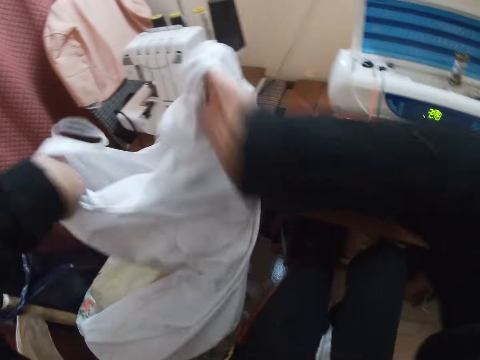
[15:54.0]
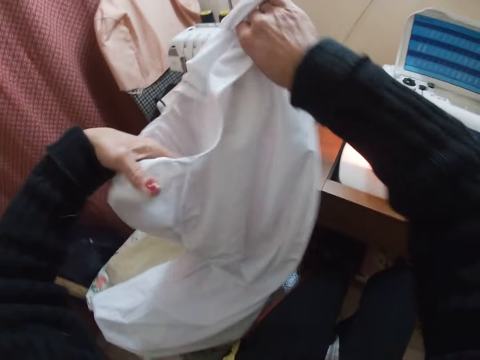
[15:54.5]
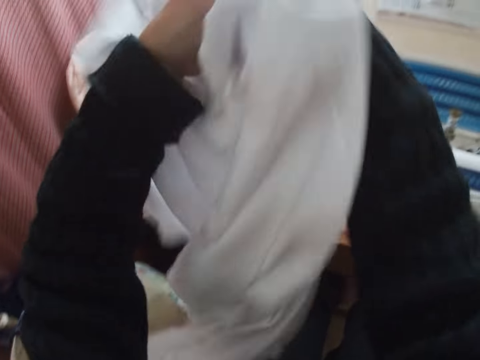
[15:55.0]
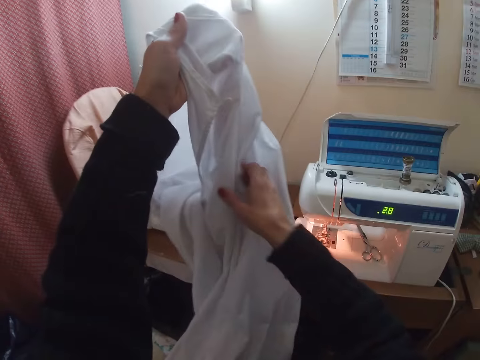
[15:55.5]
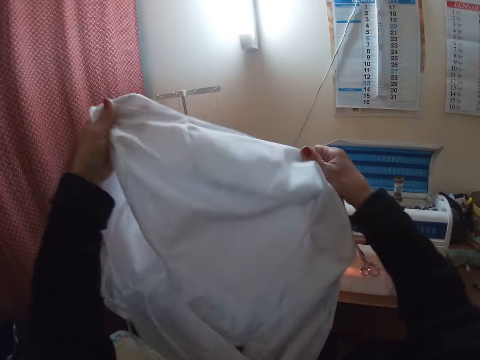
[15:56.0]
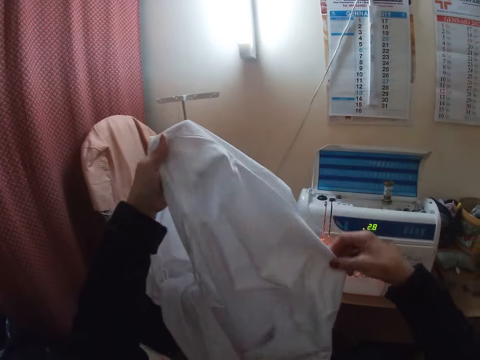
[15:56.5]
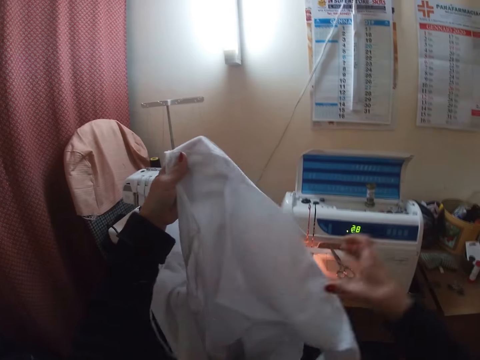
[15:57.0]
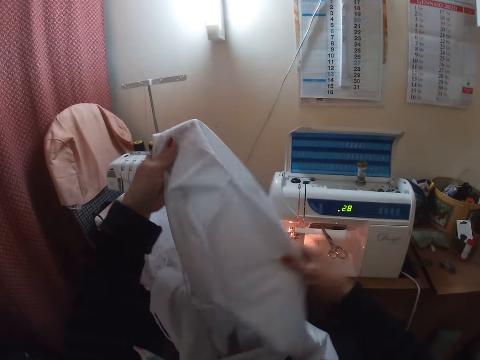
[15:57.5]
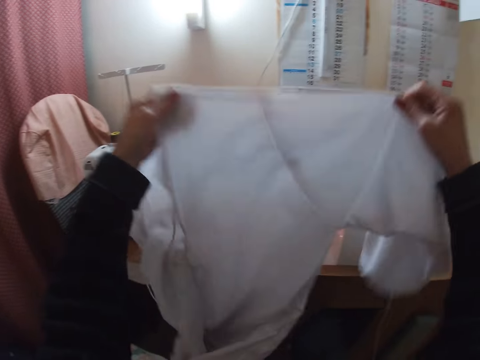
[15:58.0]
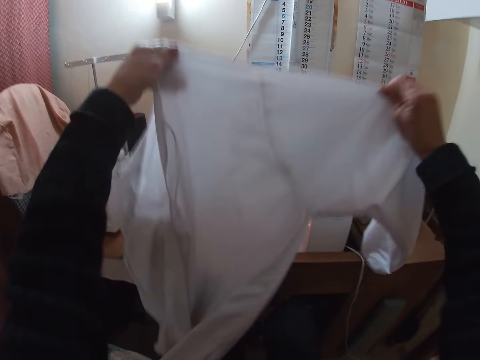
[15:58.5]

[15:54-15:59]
The camera wearer adjusts the cloth properly.

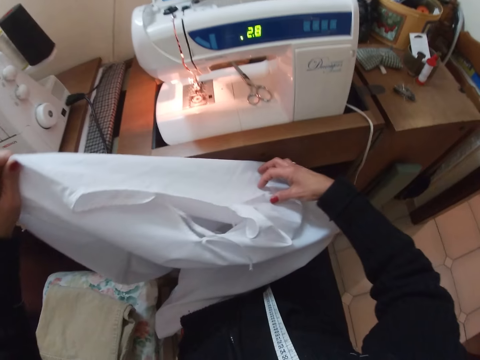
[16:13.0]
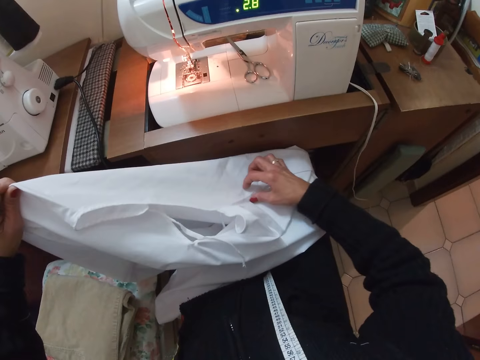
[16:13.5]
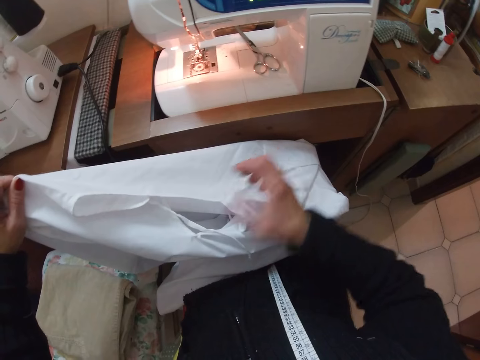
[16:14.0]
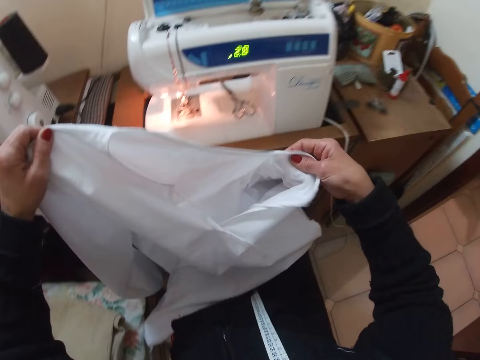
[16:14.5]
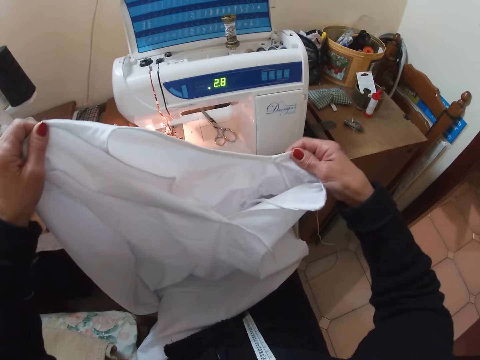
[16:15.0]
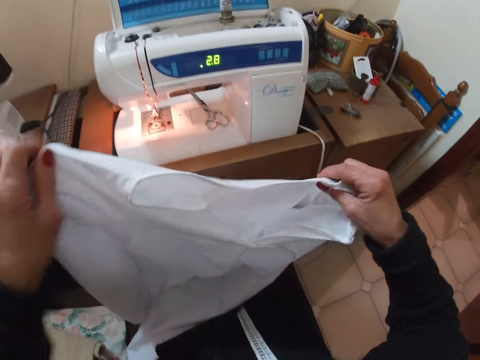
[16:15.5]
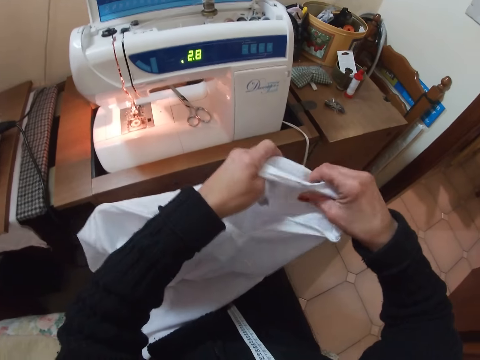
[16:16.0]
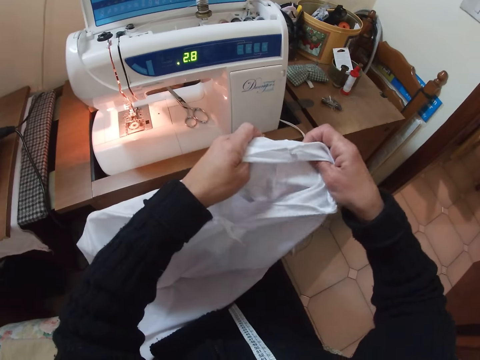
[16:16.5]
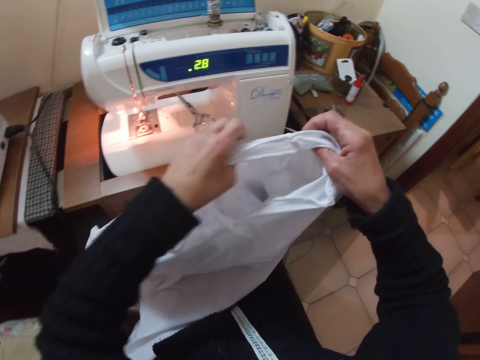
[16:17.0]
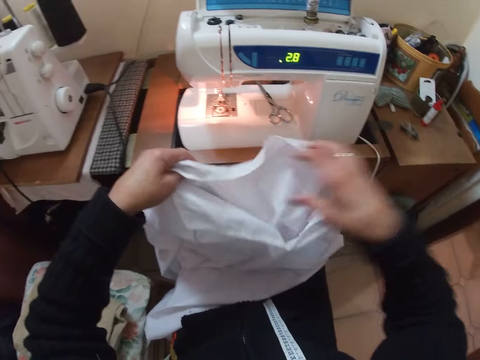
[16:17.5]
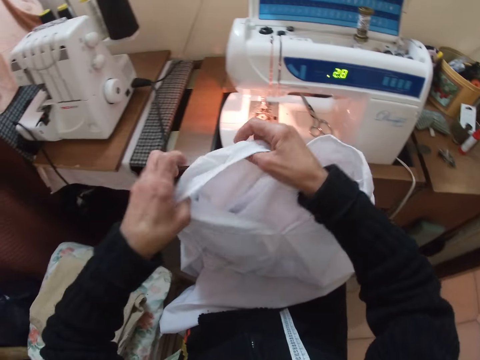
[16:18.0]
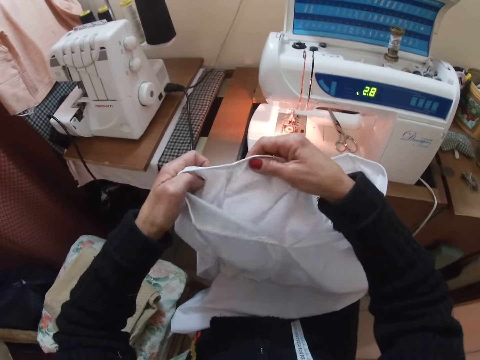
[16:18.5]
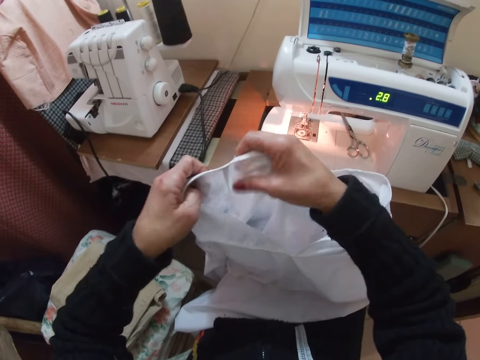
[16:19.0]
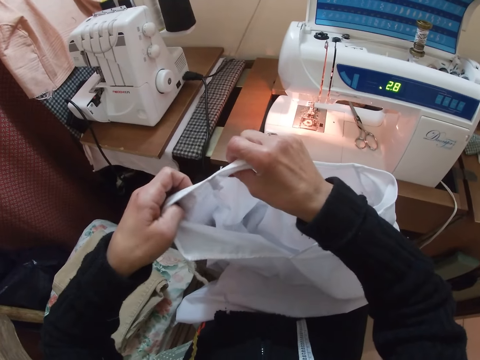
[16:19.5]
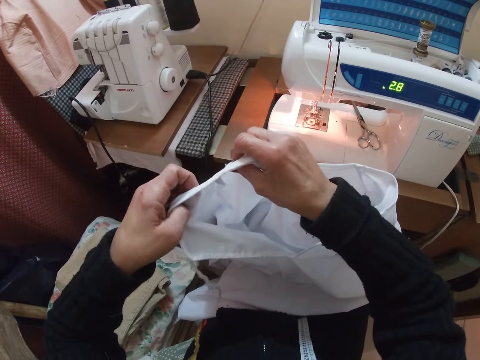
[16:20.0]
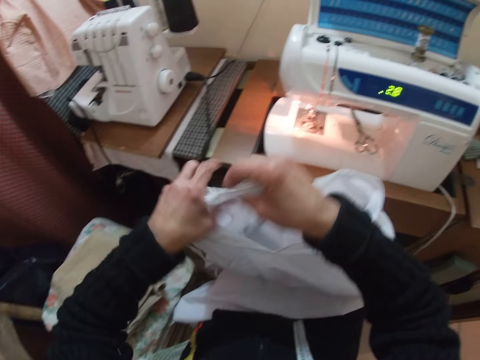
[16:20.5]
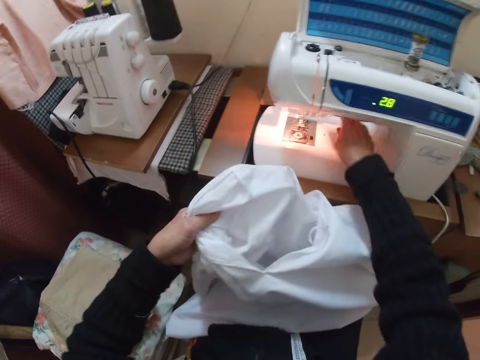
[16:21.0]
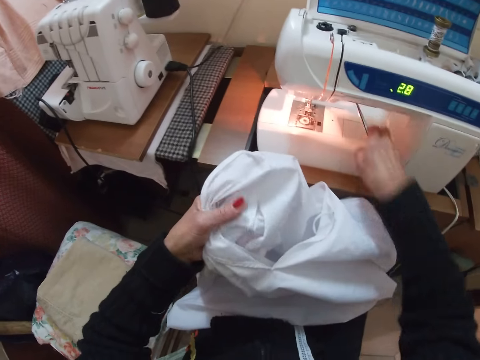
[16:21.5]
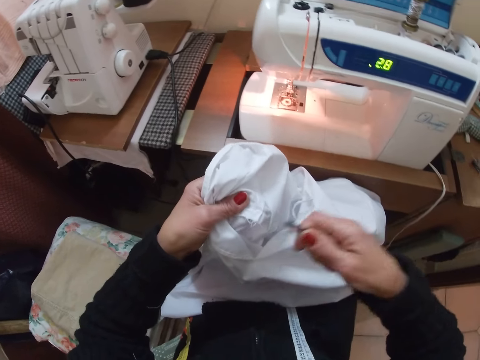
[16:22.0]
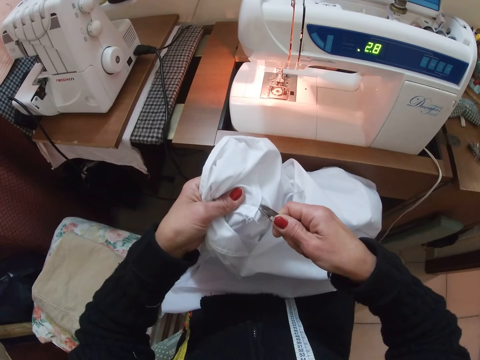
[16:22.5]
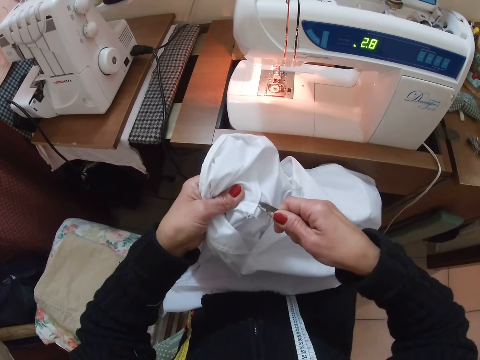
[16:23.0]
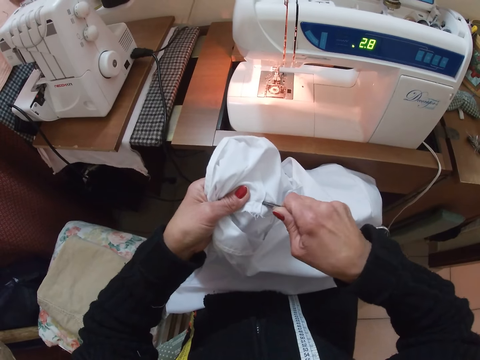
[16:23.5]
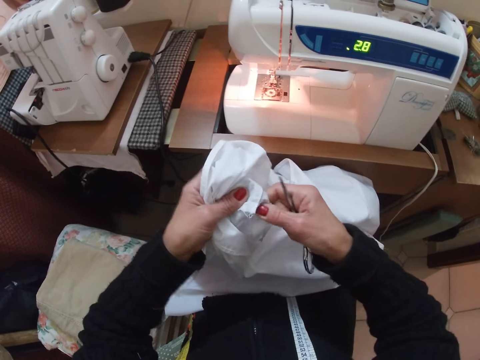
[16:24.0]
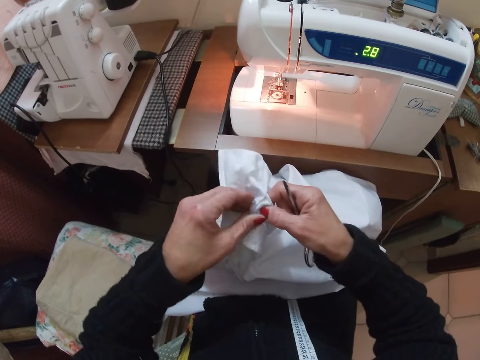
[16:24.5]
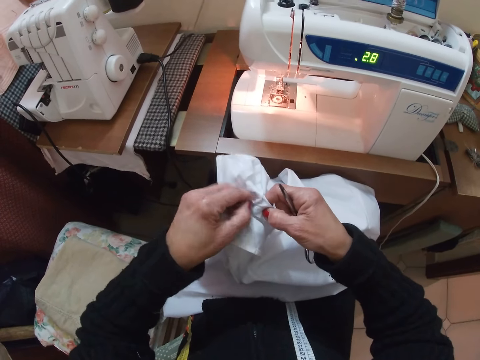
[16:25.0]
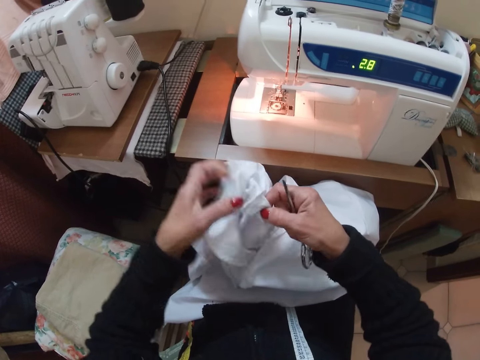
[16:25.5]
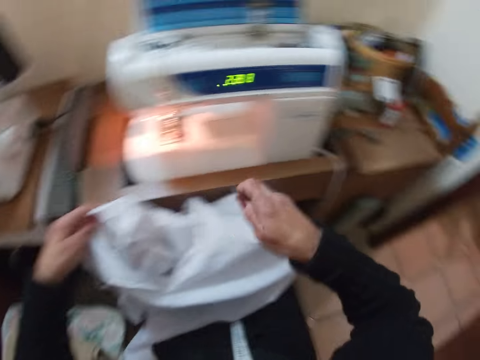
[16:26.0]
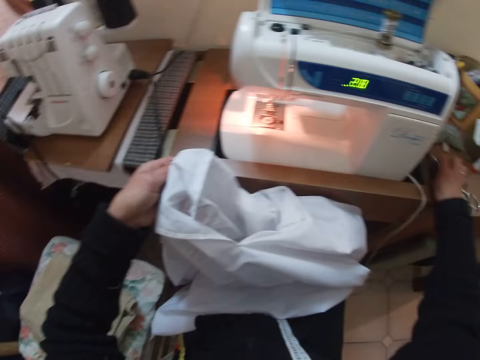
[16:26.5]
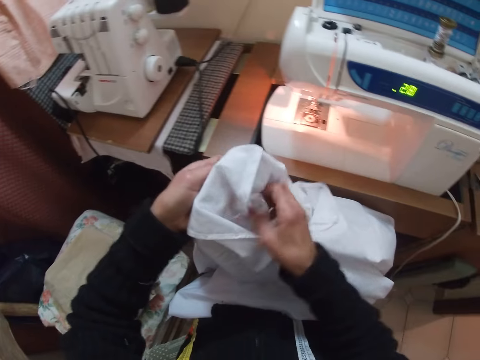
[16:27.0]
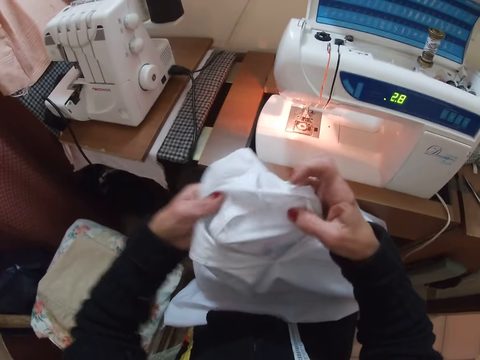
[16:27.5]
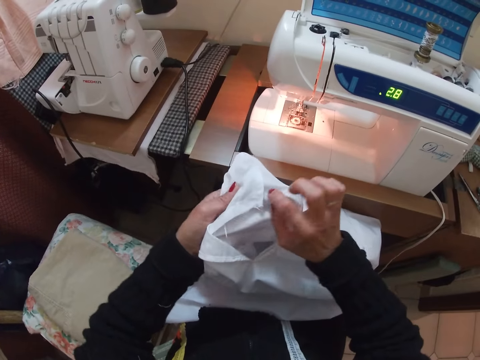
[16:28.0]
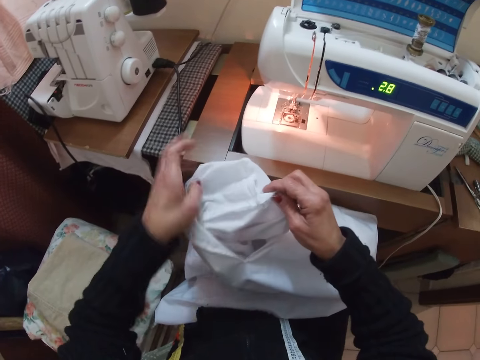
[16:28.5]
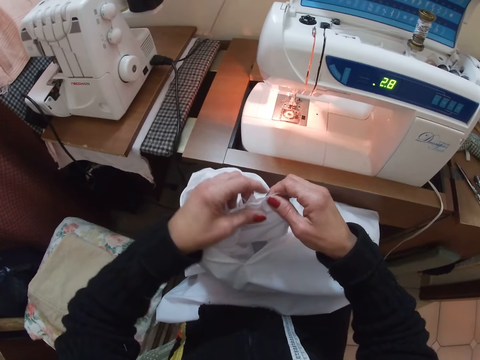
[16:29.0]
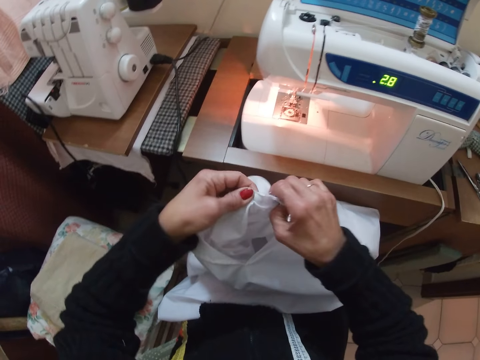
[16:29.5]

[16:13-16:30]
The camera wearer holds the cloth. They inspect the cloth. They pick up scissors from the sewing machine. They cut the loose thread on the cloth with the scissors. They remove the thread from the cloth. They adjust the cloth edges. They inspect the cloth. They drop the scissors on the sewing table. They adjust the cloth properly with both hands. They inspect the cloth.

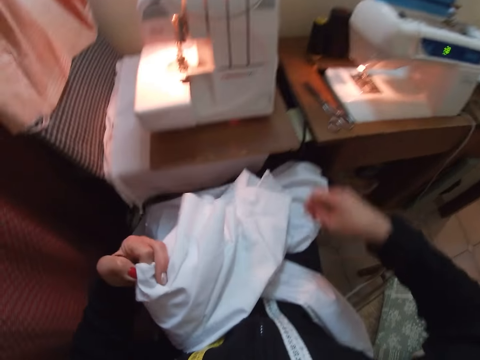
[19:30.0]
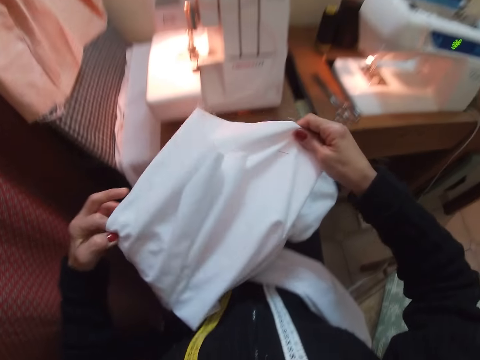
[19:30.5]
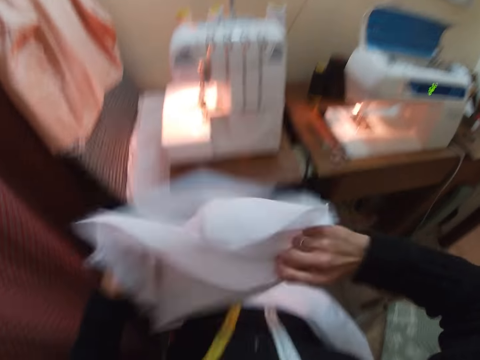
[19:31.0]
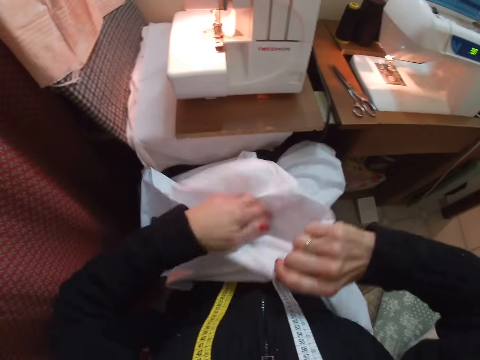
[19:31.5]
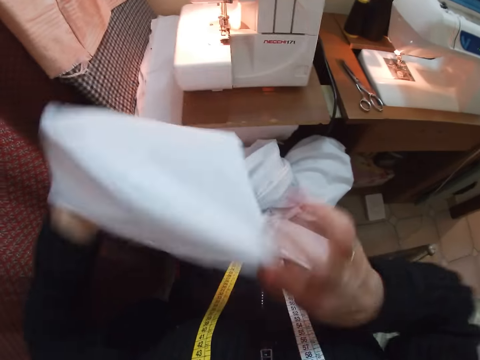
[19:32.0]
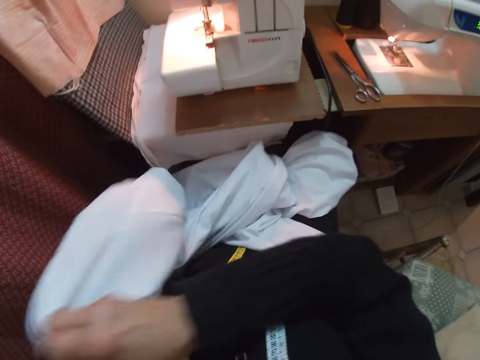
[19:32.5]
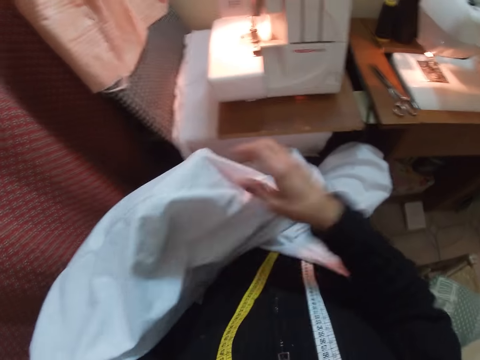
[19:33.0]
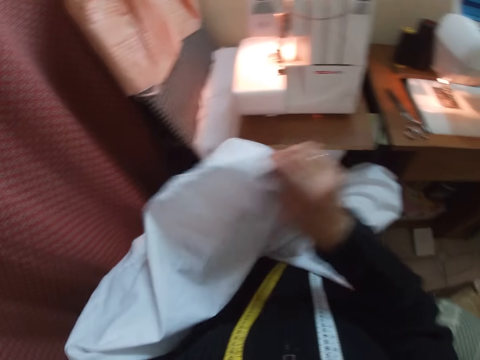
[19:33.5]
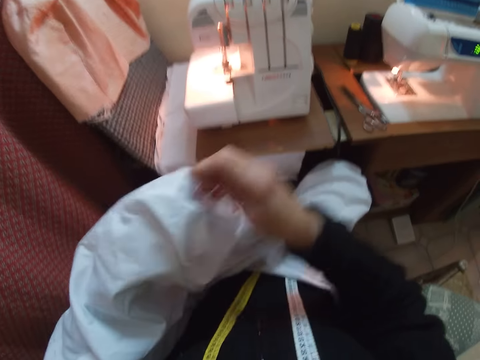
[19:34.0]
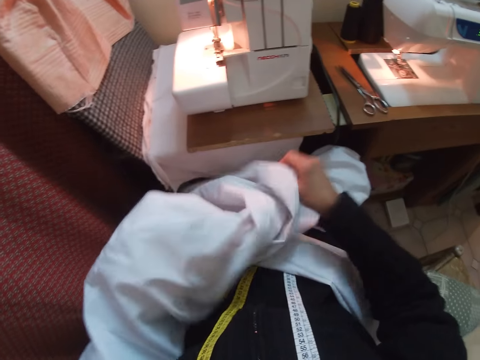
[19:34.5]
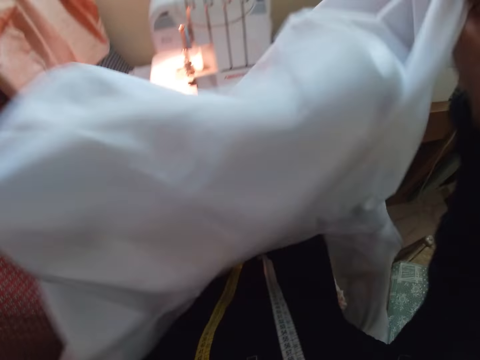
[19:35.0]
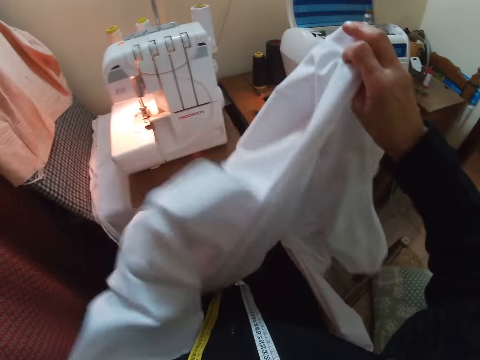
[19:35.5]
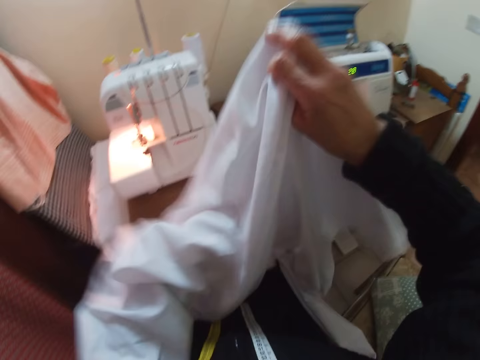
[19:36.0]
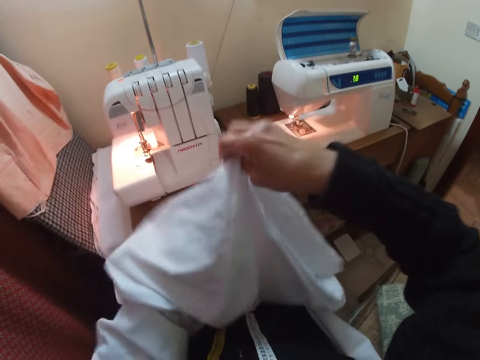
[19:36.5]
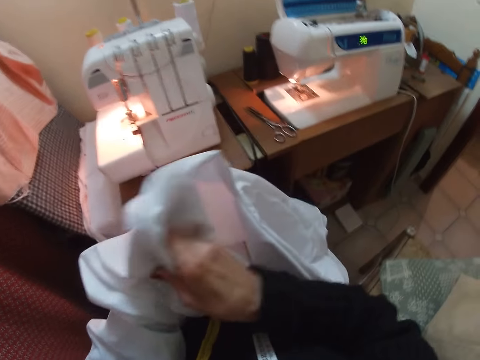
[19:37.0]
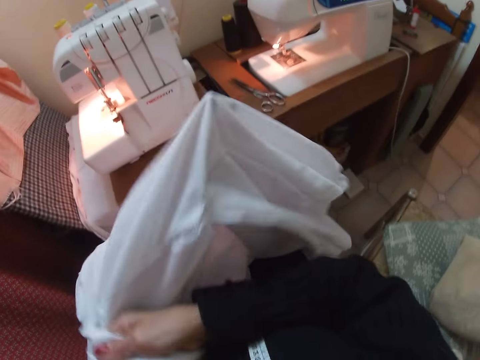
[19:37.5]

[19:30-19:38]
The camera wearer puts his left hand on the inside part of the cloth.
